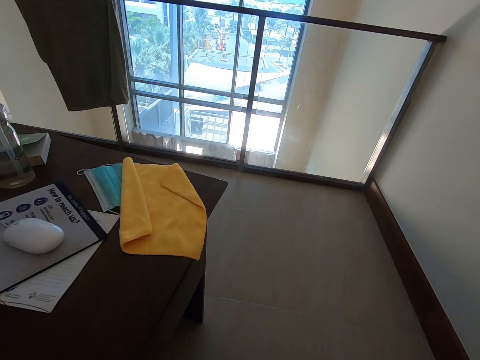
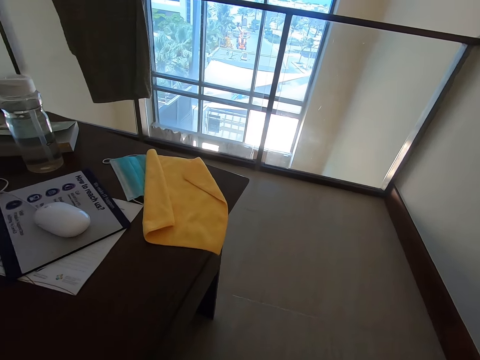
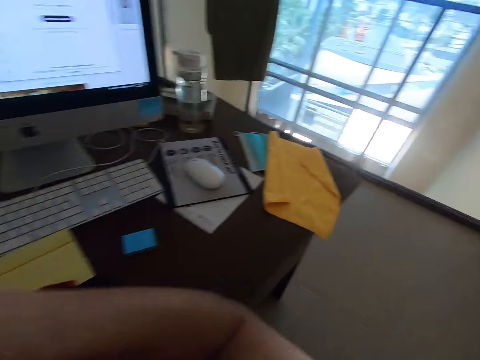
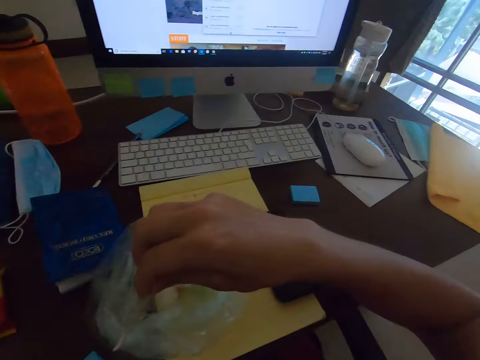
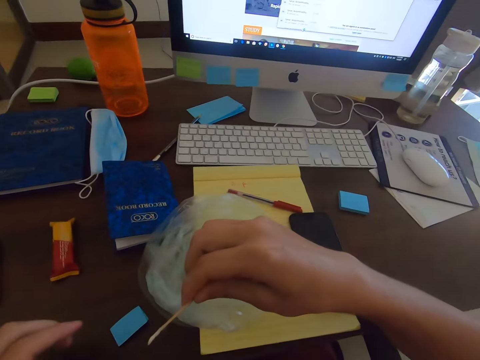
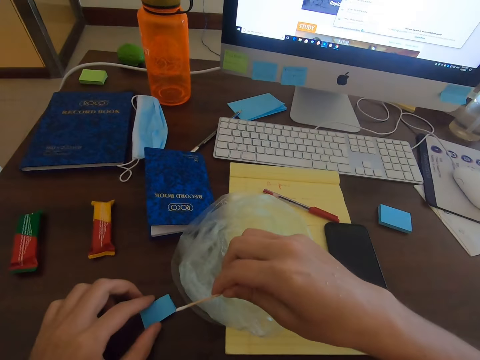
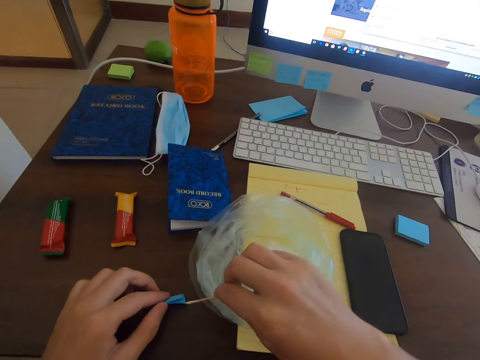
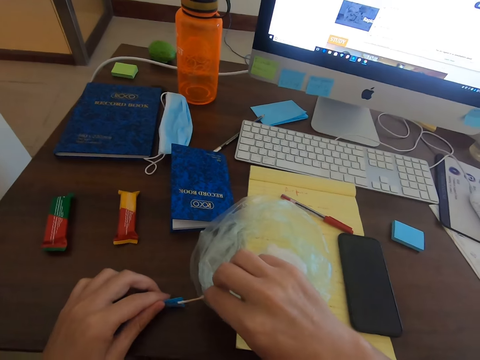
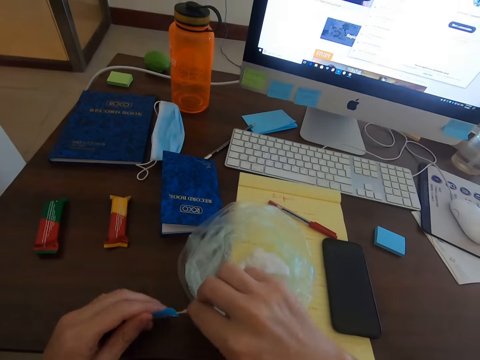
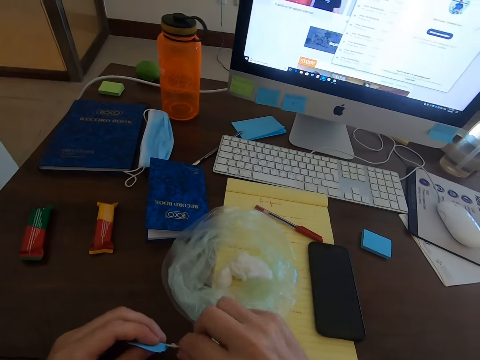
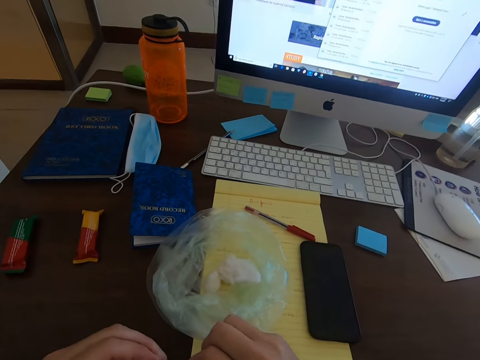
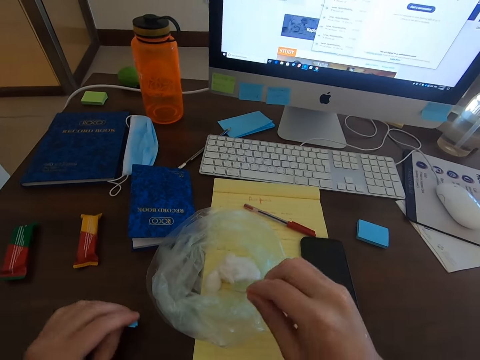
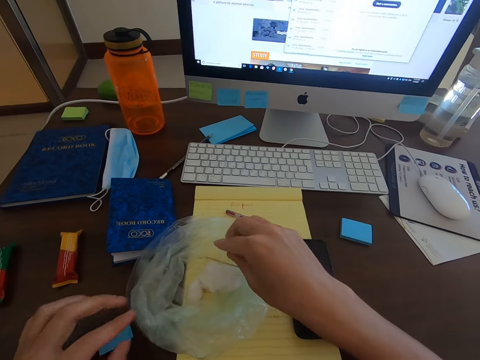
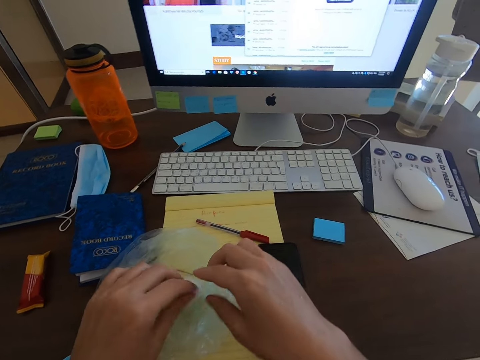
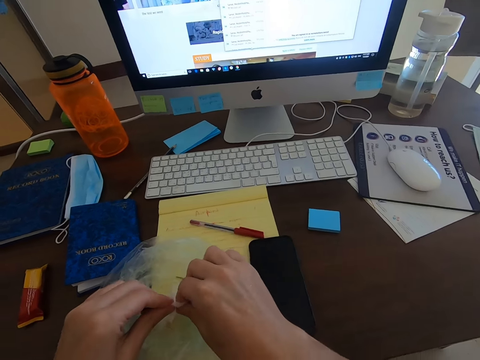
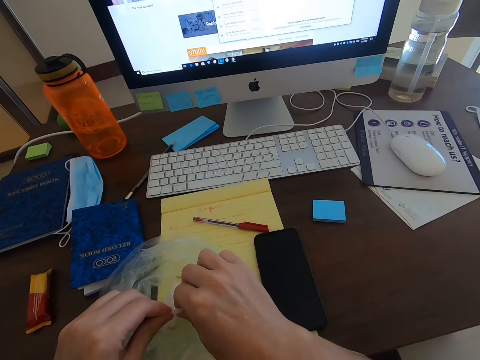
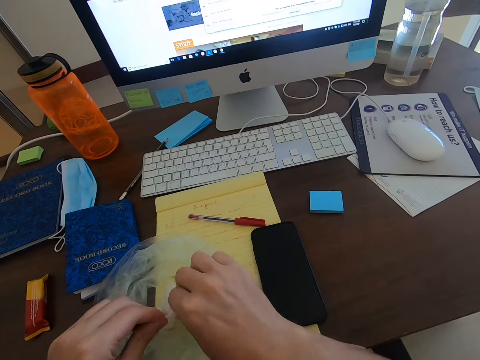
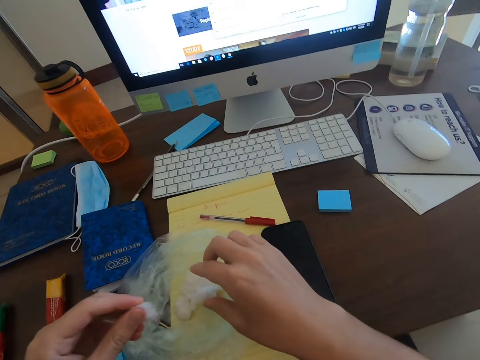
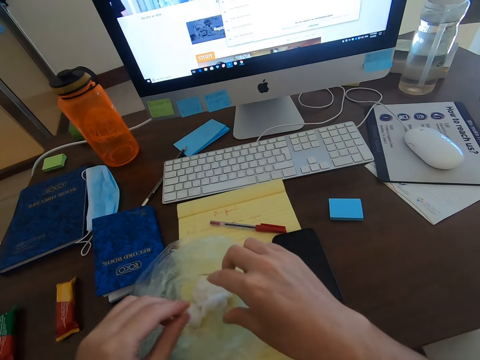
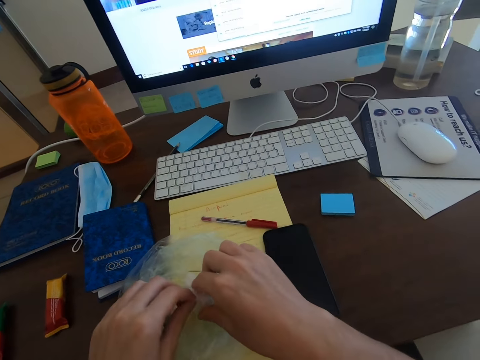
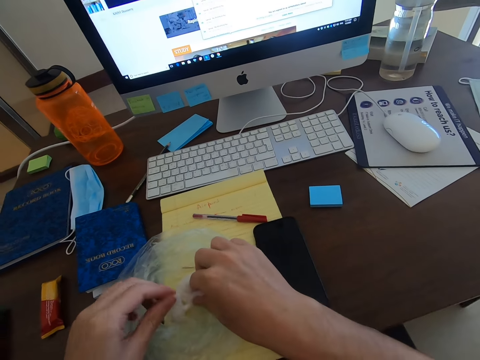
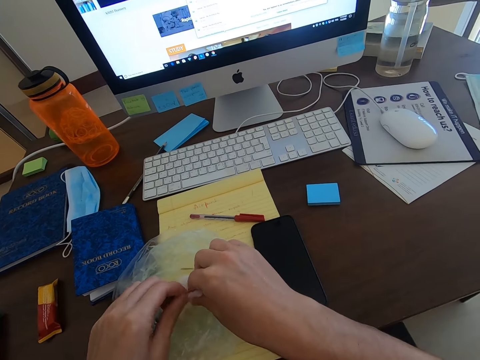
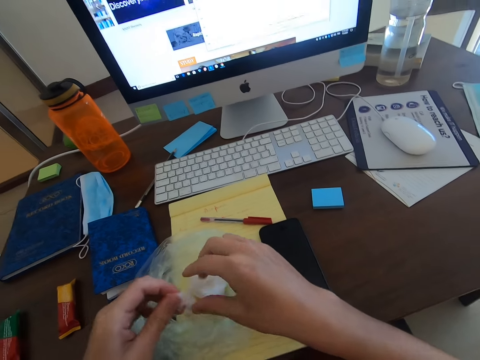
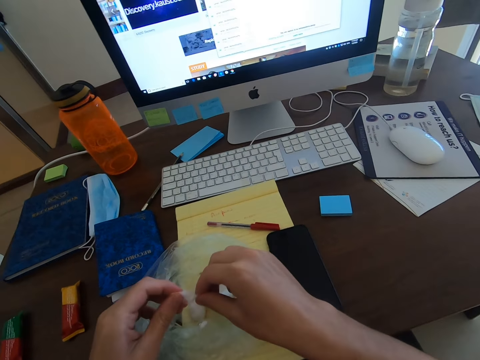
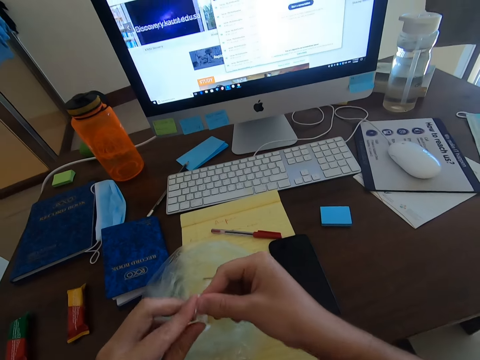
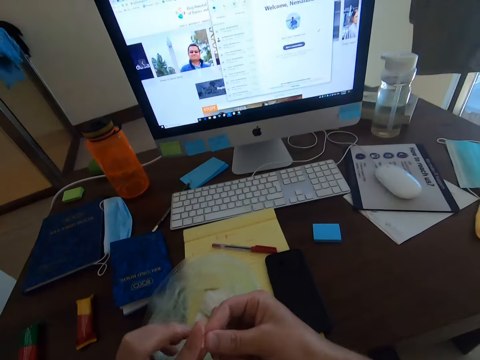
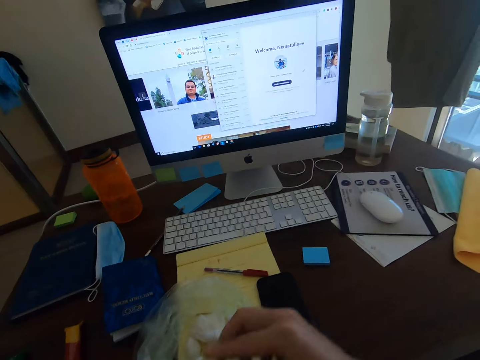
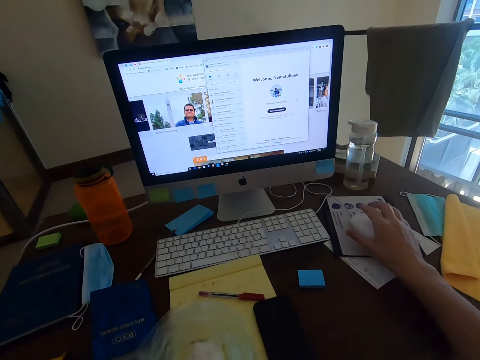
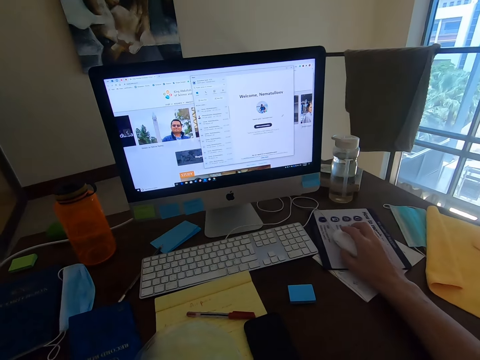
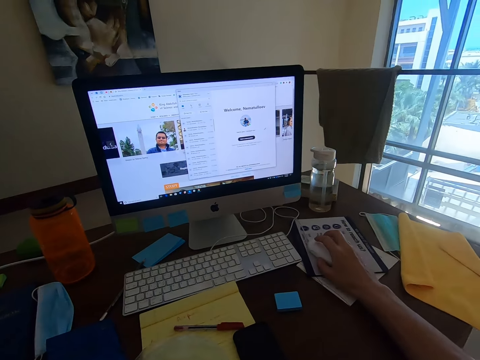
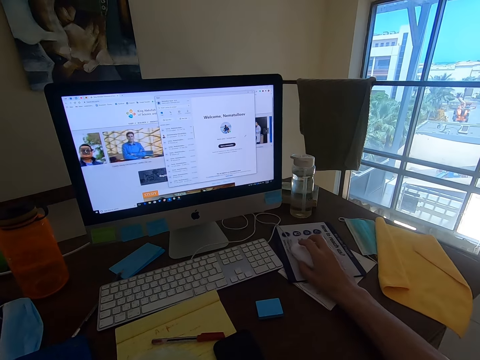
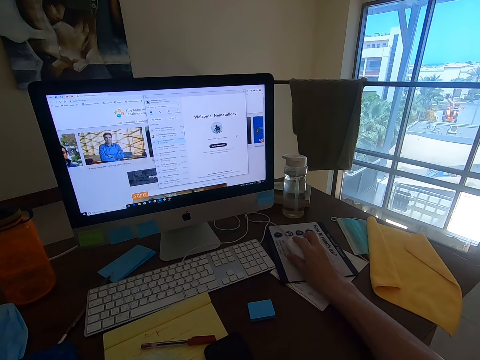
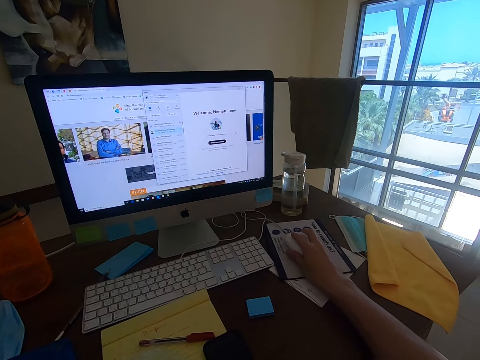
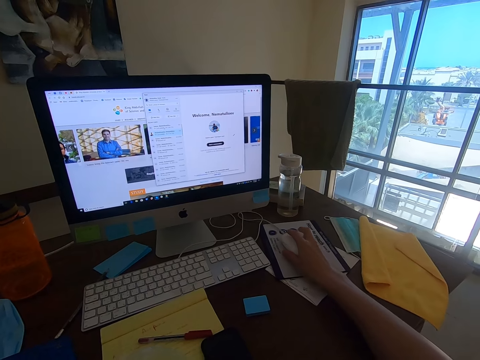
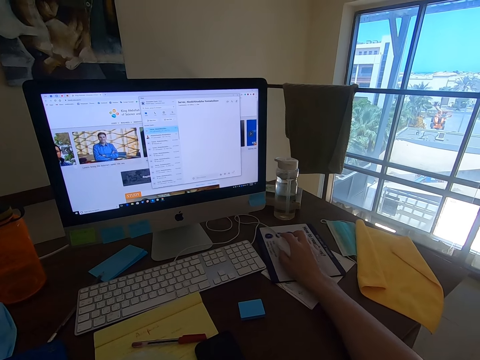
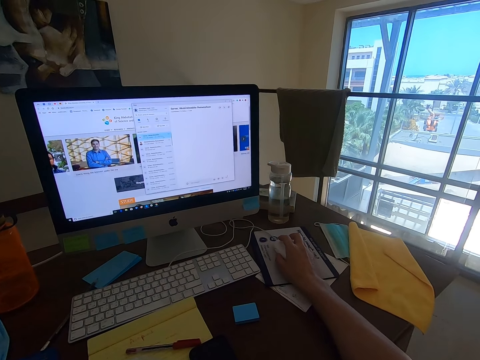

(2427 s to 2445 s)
The camera wearer holds the sticker. They put down the wood. They hold the cotton wool. They cut the cotton wool. They hold the cotton wool. They cut a piece of cotton wool. They hold the mouse. They operate the monitor.

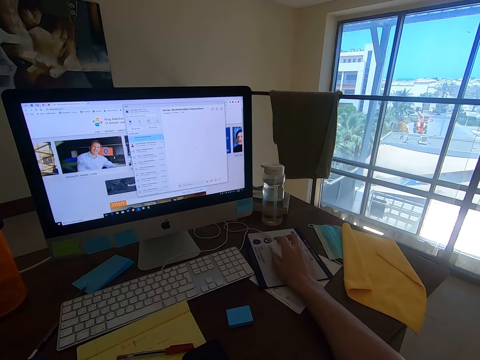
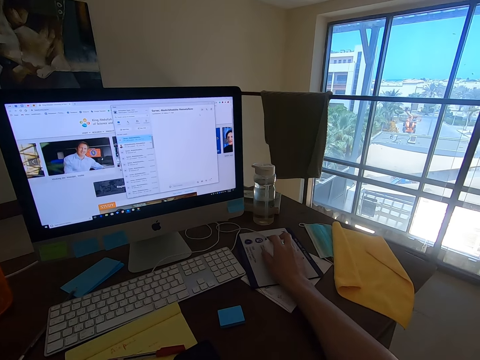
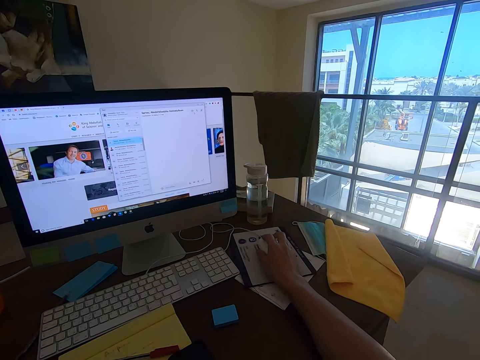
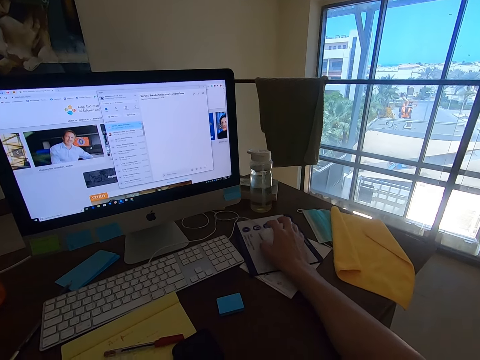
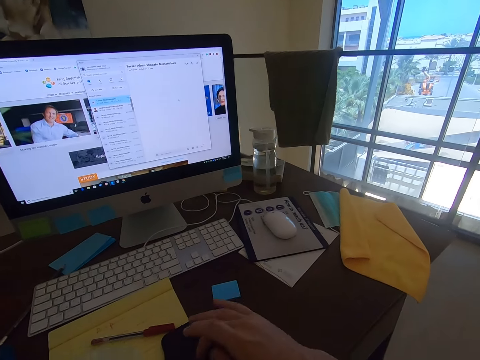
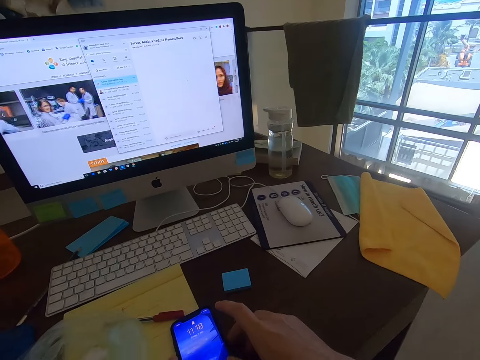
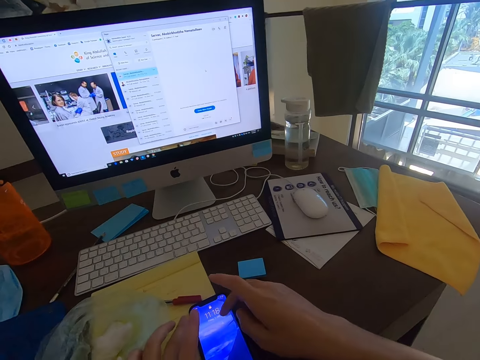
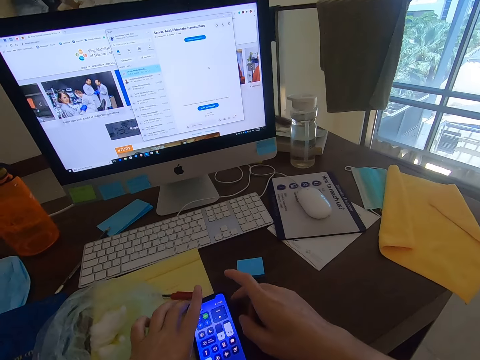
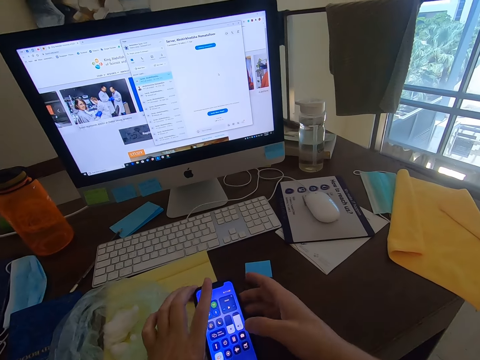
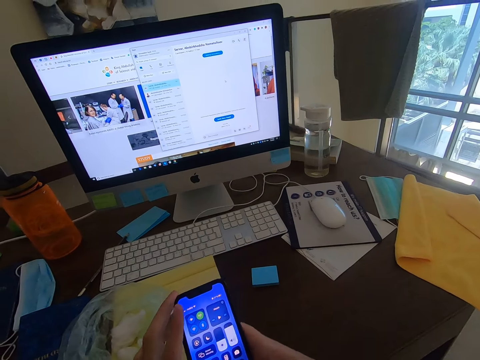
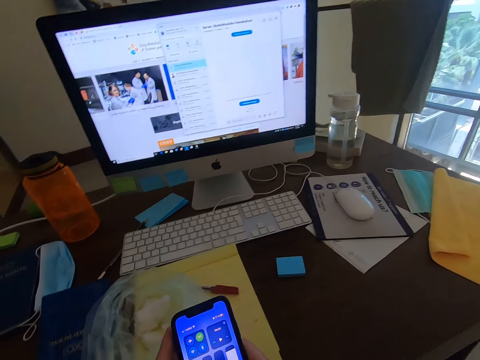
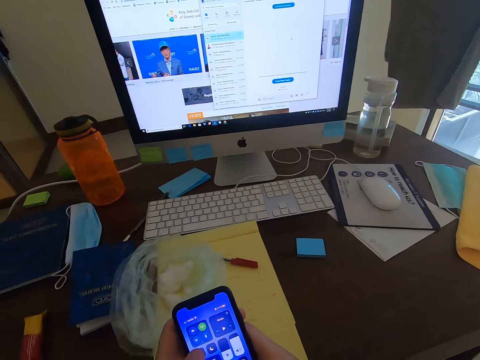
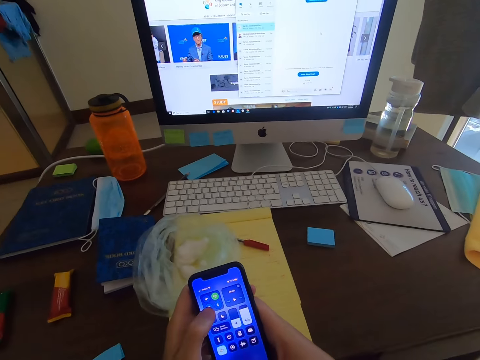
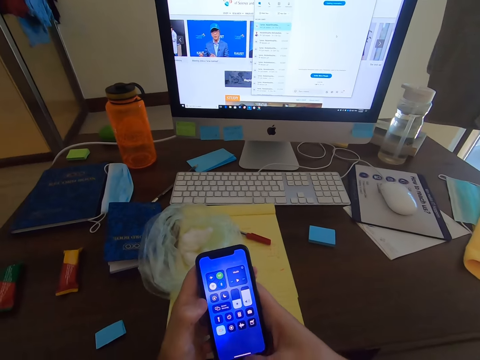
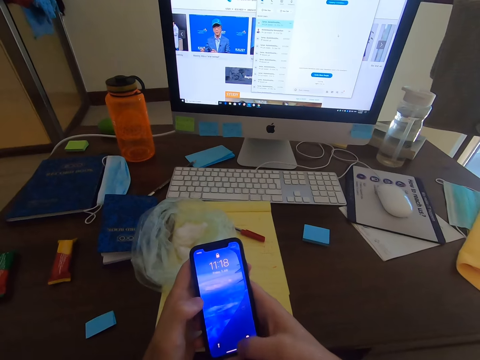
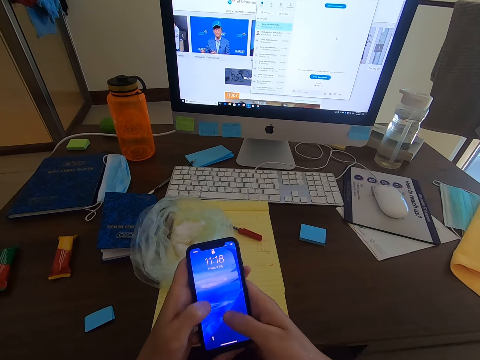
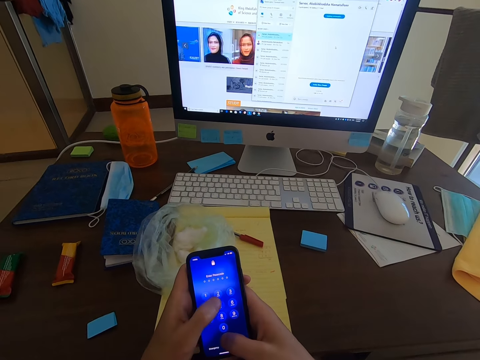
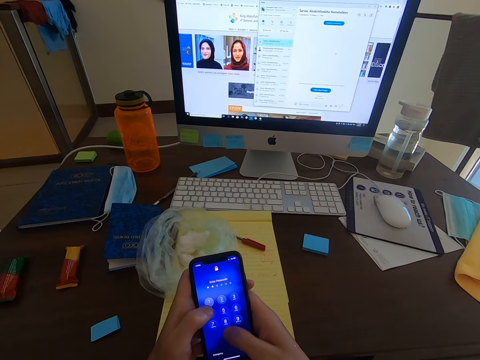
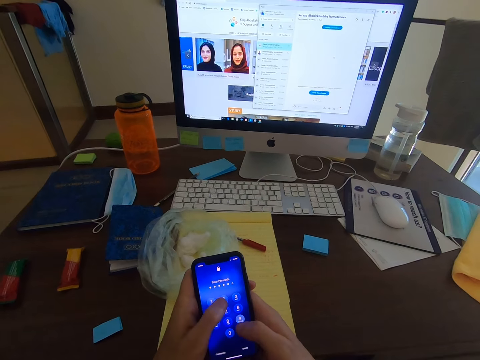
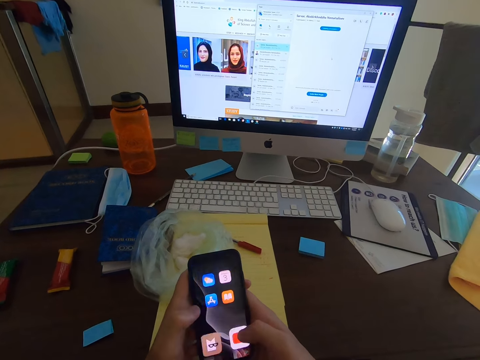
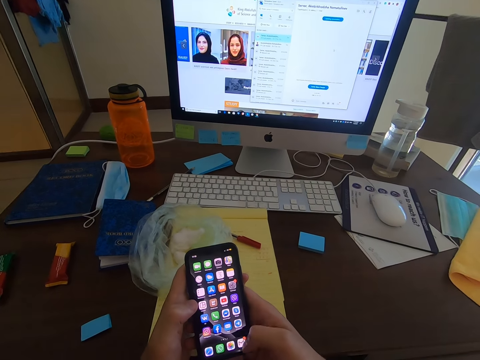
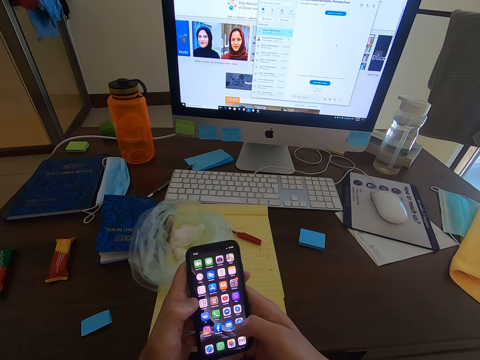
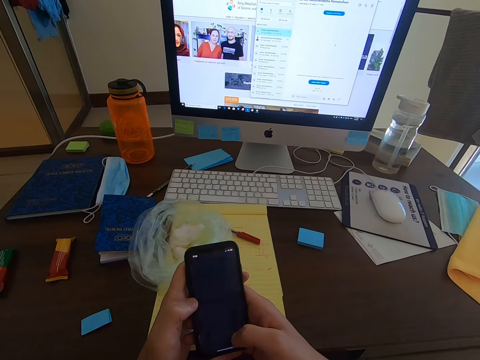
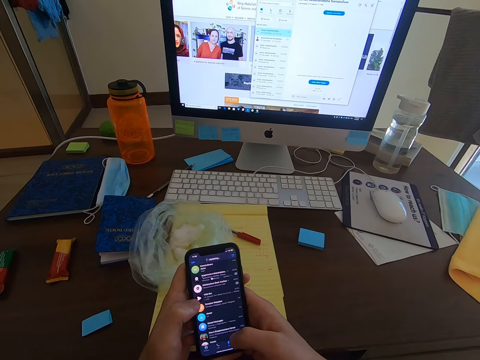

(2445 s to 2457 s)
The camera wearer operates a phone. They touch the phone. They pick up the phone. They hold the phone. They operate the phone. They dial the phone.
